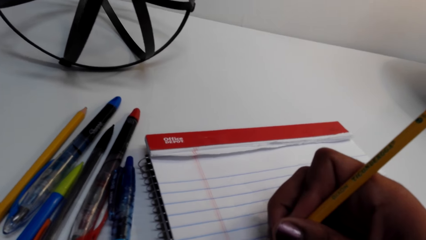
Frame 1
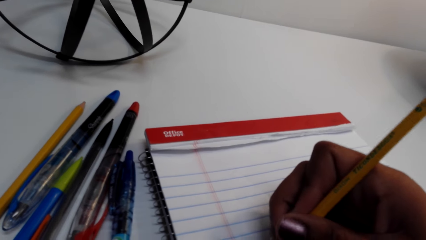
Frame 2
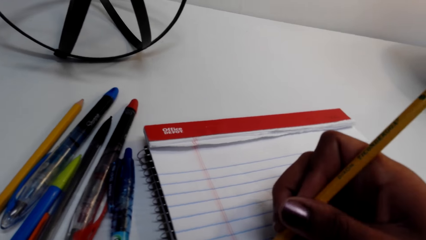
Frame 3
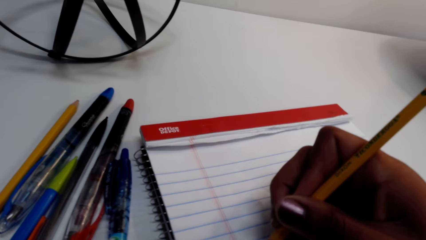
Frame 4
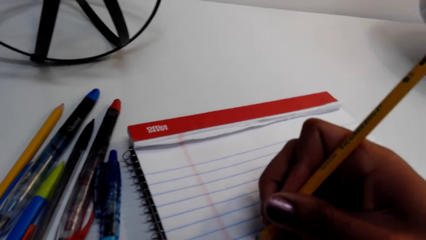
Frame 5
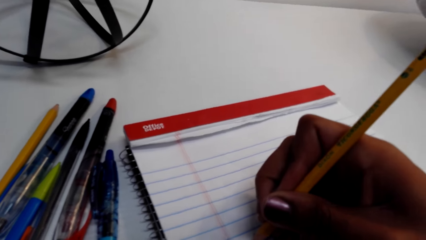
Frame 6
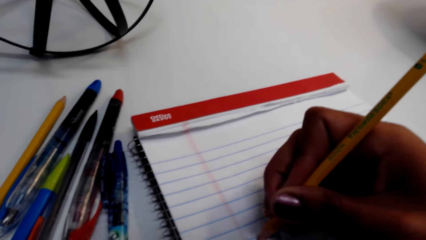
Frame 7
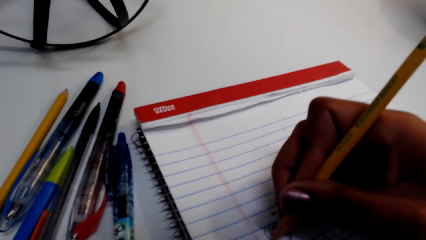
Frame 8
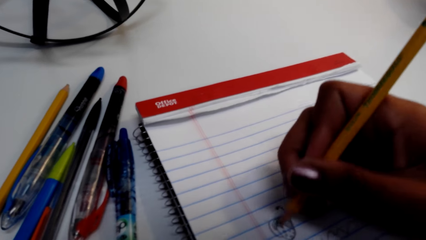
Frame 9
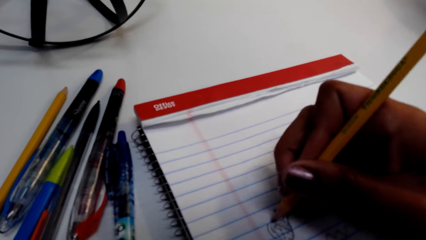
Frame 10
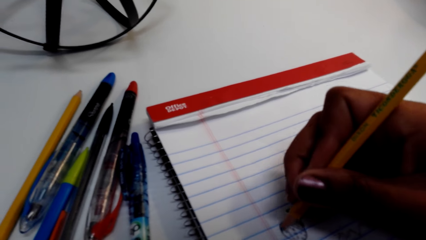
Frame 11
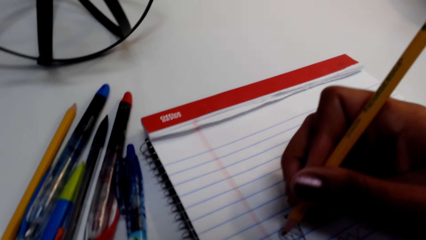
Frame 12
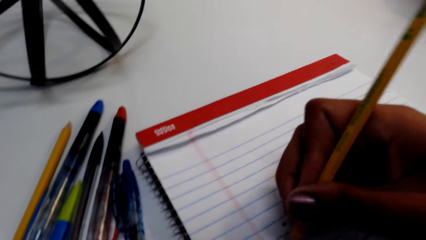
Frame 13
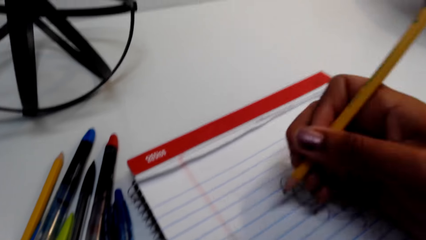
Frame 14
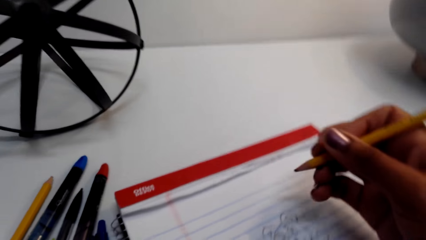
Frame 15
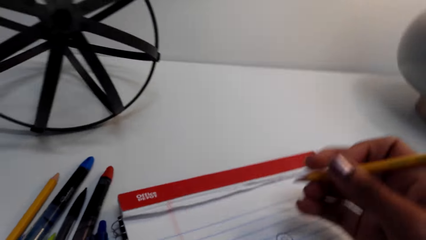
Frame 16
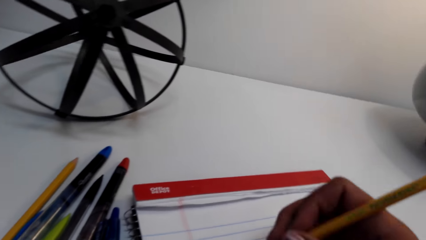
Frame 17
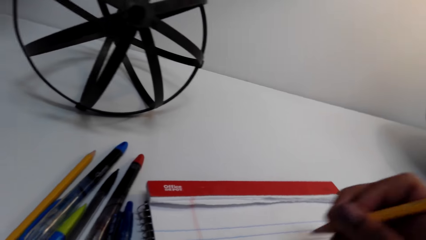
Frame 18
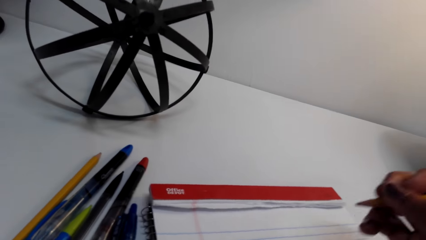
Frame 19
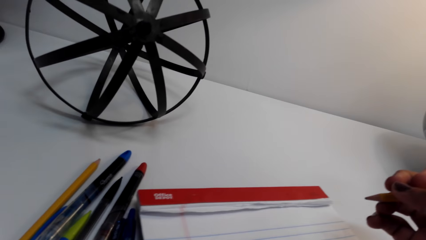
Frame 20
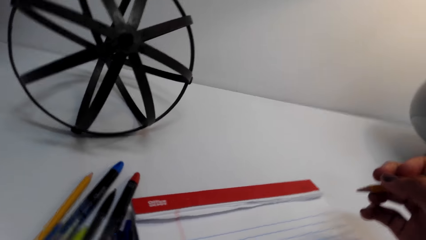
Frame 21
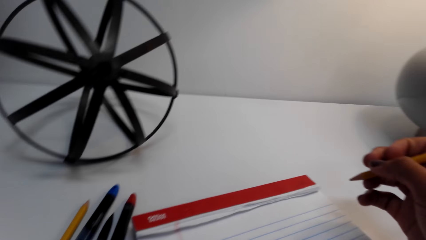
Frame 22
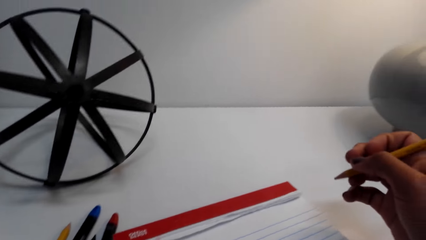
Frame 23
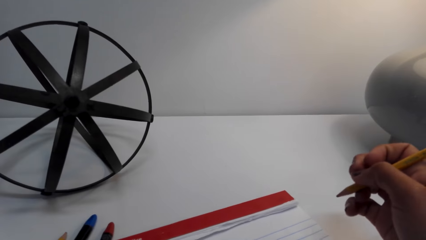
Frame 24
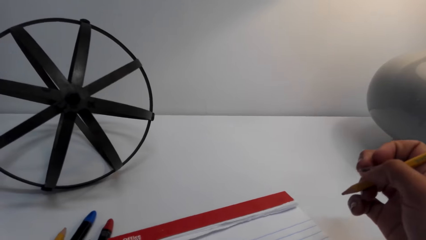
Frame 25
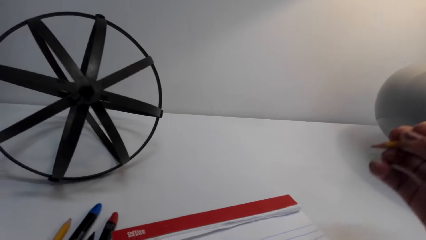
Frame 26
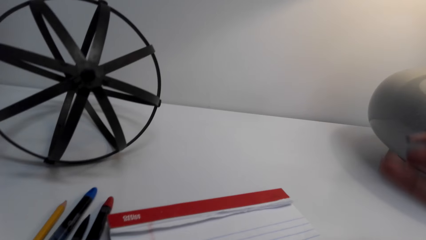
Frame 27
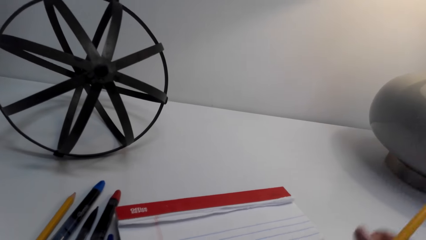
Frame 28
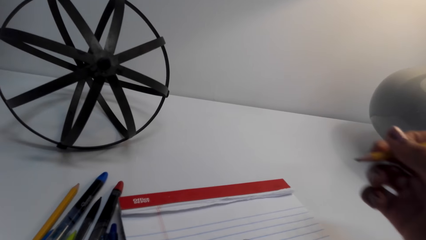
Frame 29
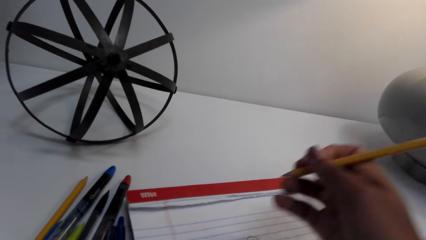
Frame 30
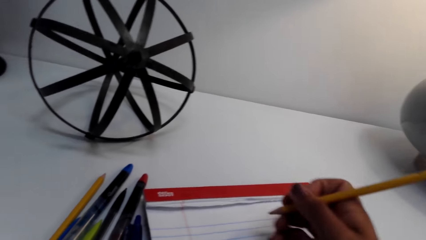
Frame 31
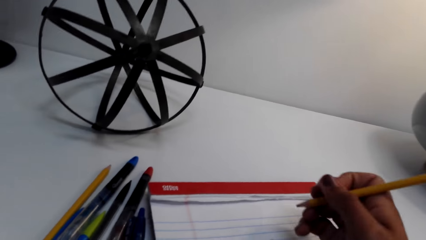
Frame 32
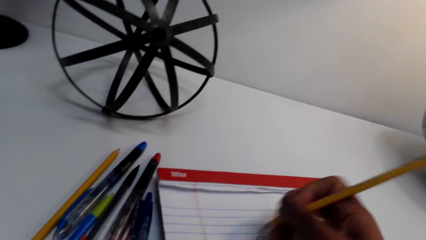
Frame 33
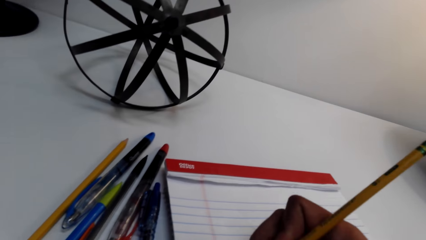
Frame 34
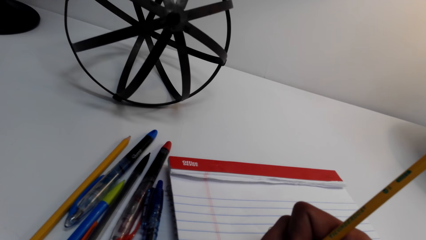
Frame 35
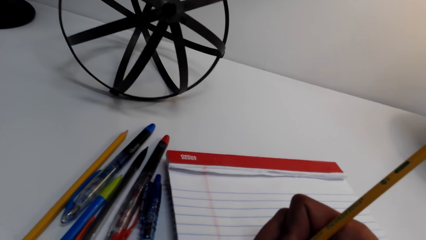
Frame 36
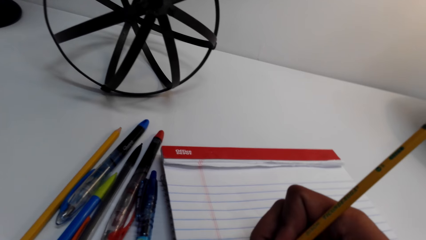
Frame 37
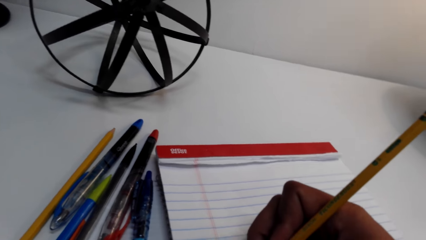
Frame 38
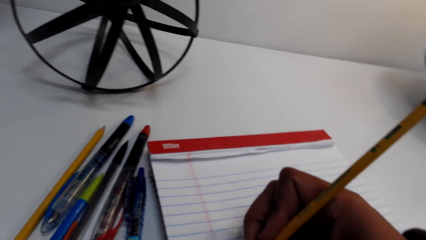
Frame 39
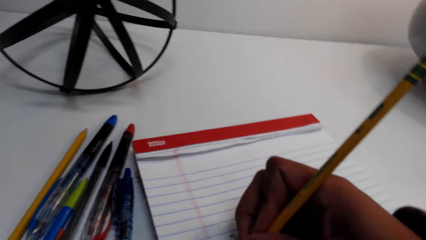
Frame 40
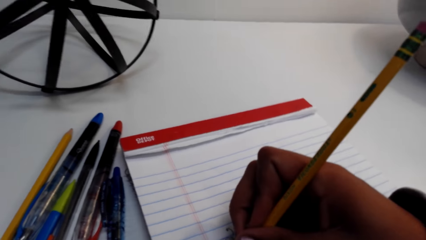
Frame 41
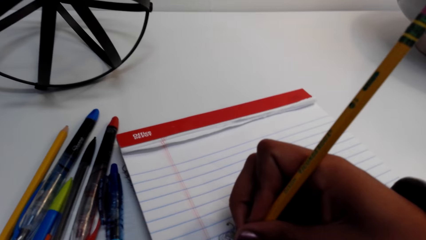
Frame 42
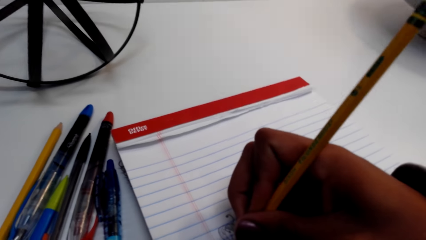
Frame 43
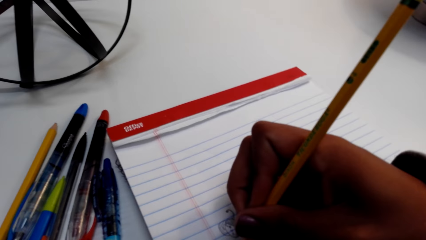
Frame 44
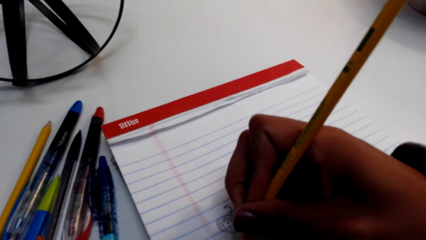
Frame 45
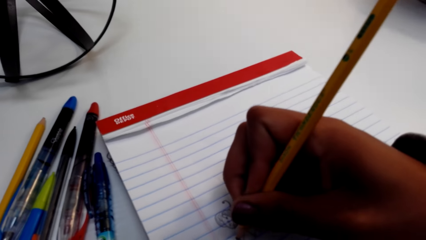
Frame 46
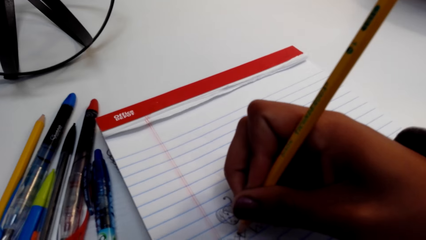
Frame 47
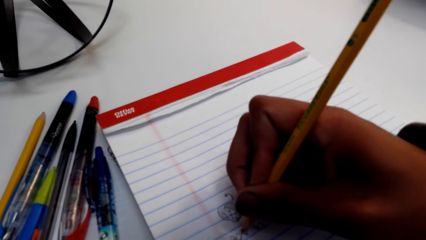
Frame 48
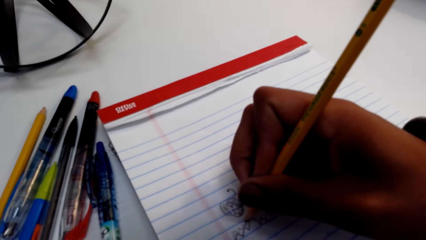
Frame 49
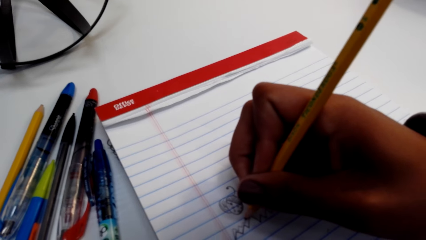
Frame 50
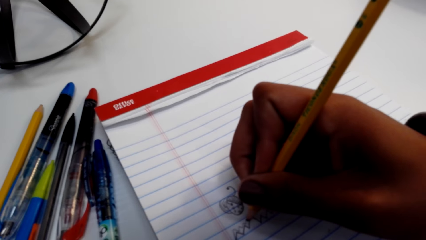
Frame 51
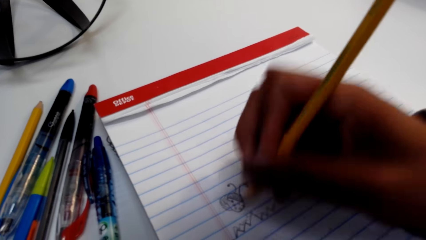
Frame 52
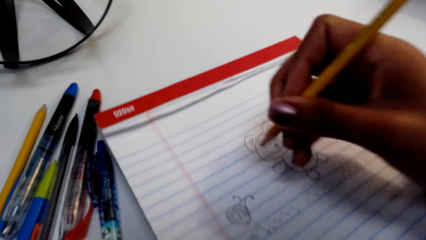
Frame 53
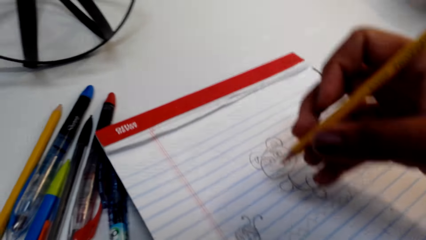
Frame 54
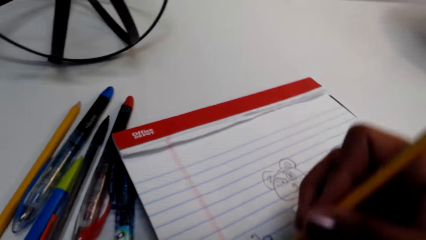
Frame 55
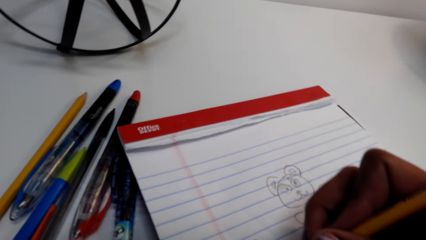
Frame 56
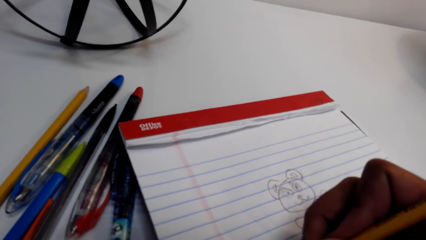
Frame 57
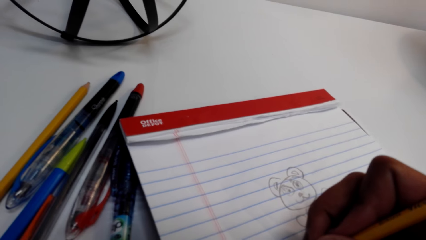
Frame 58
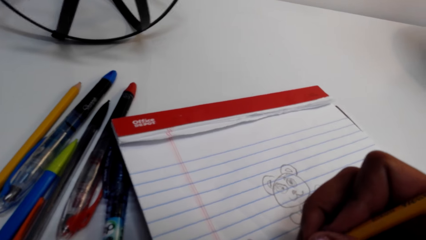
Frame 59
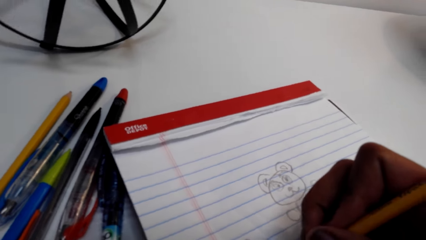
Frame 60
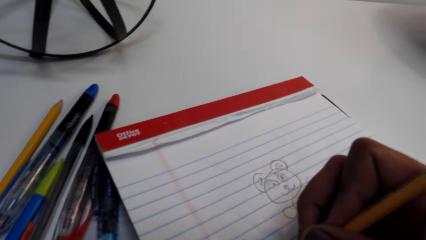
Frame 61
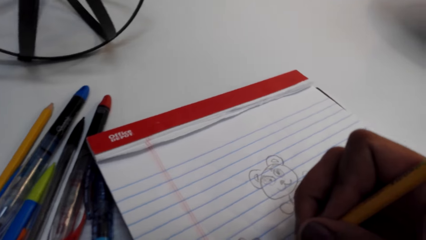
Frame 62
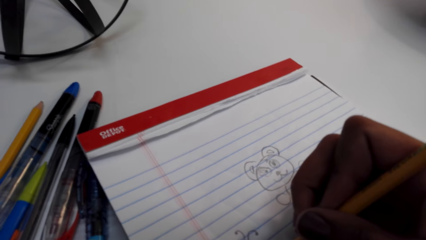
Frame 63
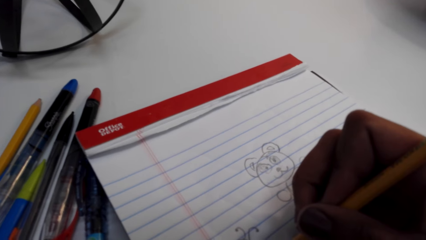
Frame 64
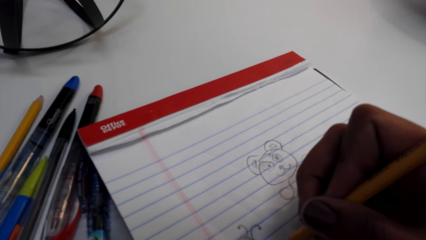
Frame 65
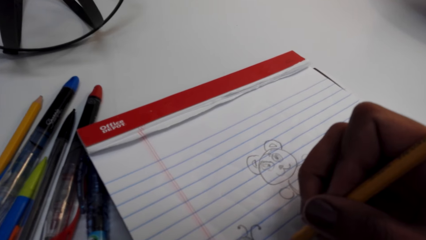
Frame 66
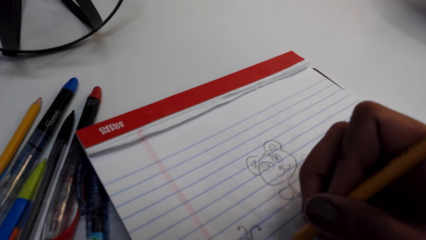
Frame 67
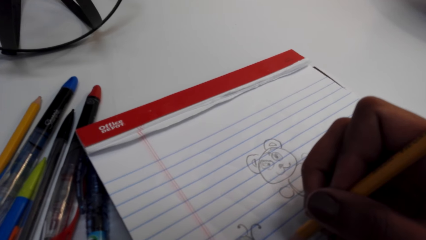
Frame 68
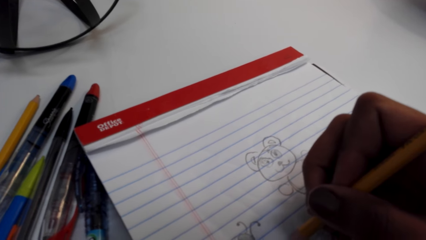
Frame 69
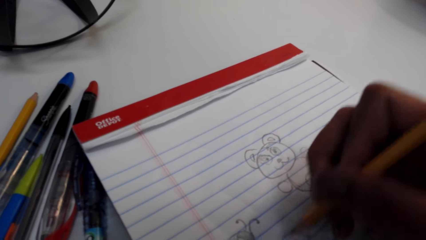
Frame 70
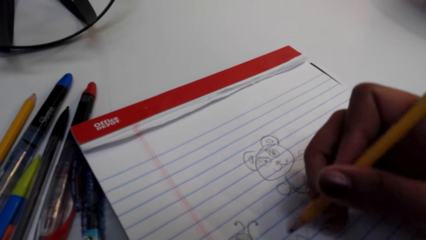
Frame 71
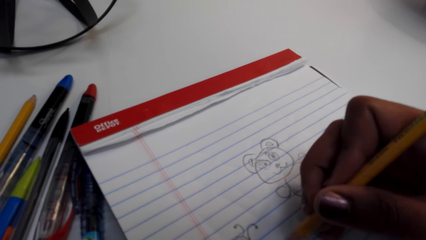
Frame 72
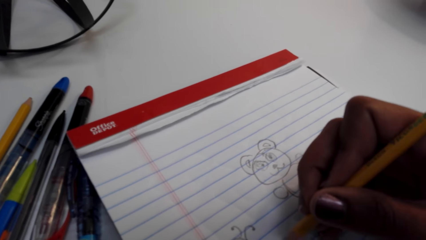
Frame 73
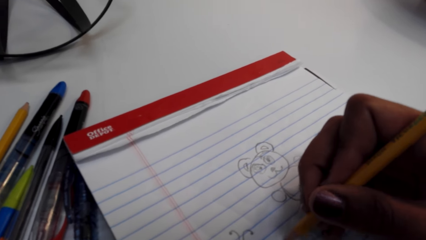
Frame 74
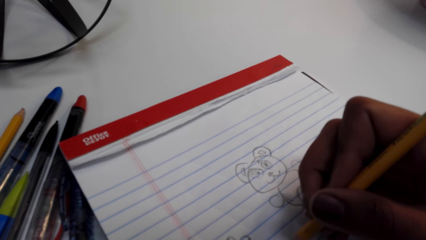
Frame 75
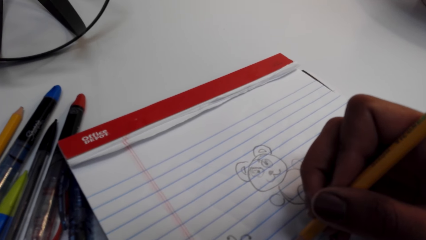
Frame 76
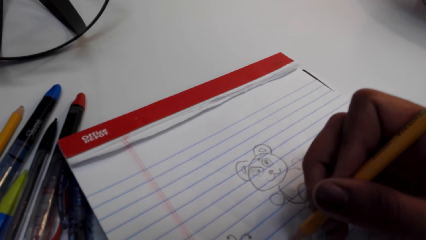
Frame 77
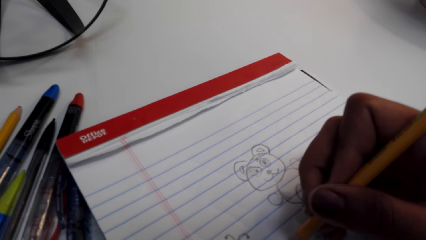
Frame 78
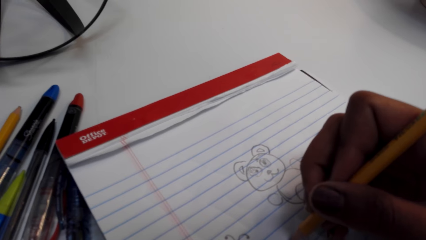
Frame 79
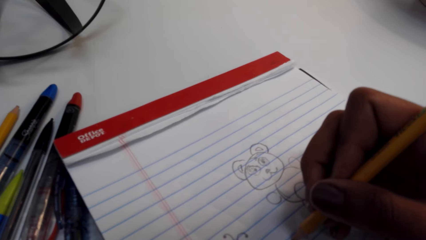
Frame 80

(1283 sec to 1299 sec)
The camera wearer lifts the hand with the pencil. They move the hand on the book. They look at the drawing on the book. They draw pictures on the book with the pencil. They lift the hand with the pencil and draw pictures on the book.
